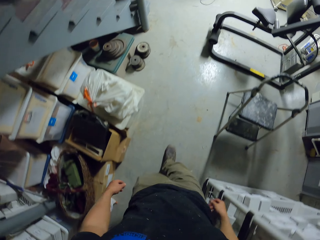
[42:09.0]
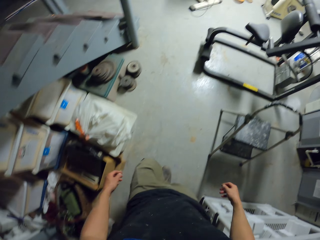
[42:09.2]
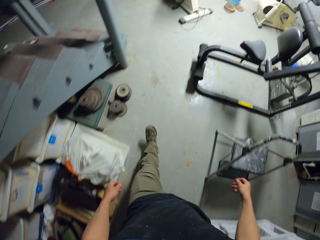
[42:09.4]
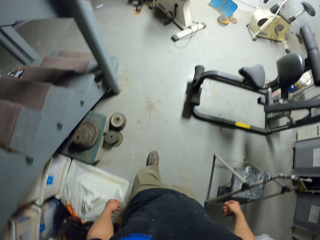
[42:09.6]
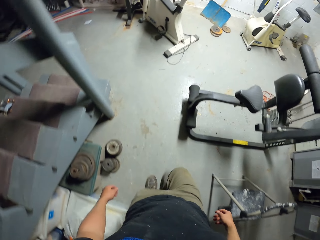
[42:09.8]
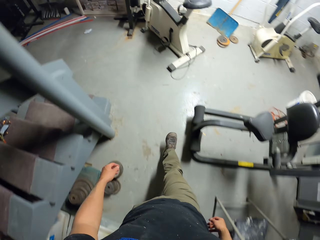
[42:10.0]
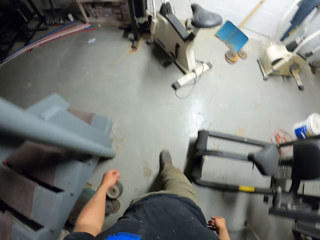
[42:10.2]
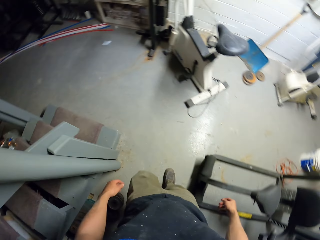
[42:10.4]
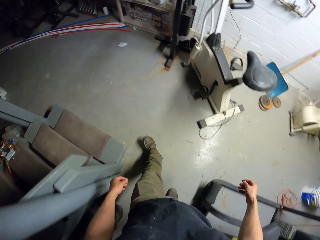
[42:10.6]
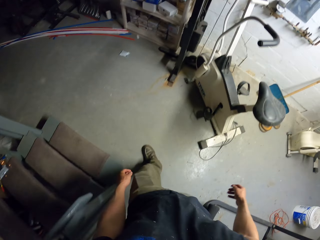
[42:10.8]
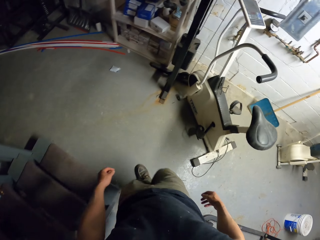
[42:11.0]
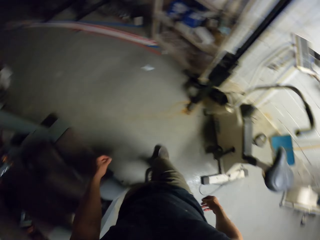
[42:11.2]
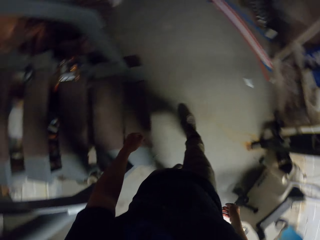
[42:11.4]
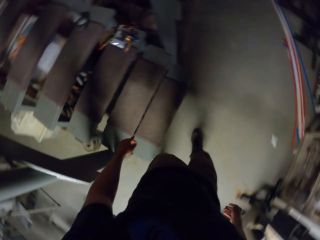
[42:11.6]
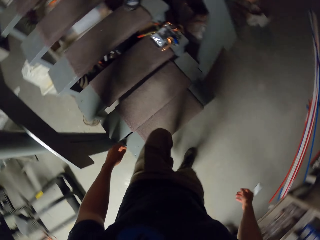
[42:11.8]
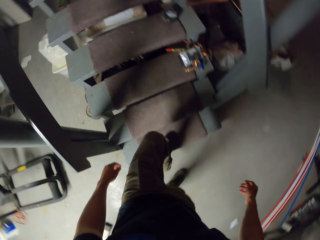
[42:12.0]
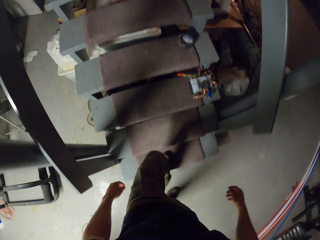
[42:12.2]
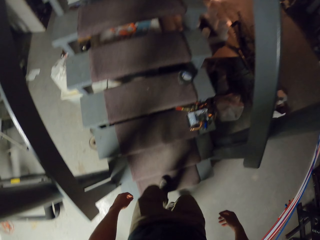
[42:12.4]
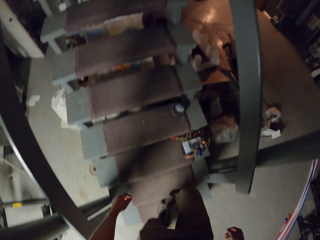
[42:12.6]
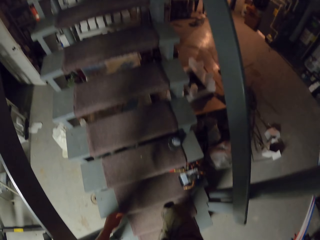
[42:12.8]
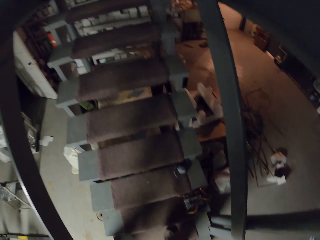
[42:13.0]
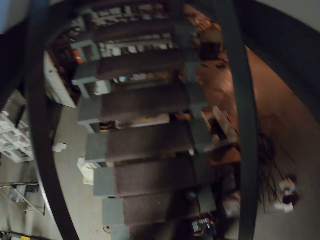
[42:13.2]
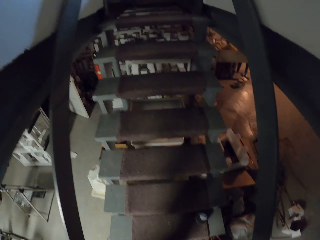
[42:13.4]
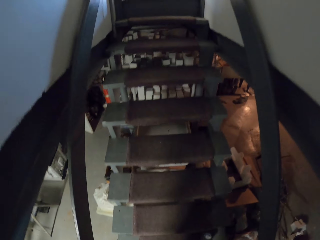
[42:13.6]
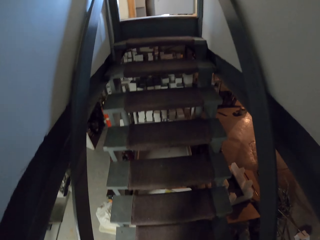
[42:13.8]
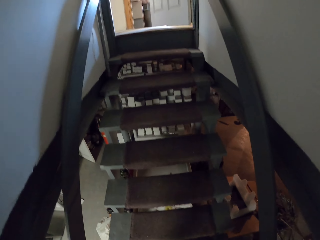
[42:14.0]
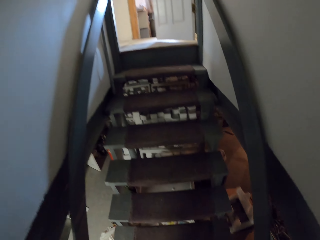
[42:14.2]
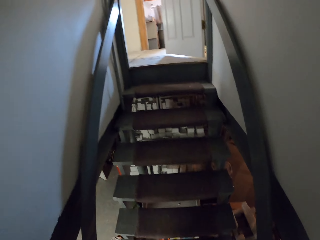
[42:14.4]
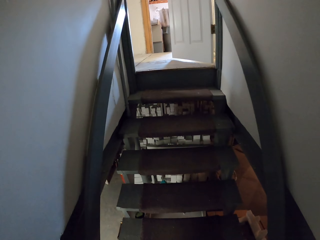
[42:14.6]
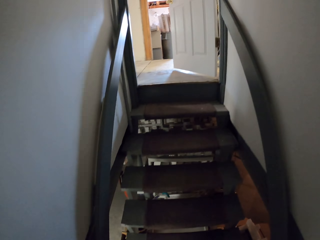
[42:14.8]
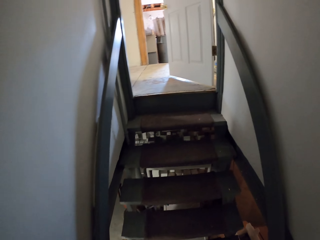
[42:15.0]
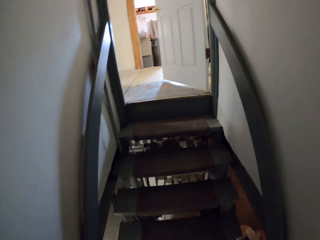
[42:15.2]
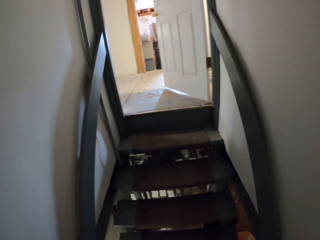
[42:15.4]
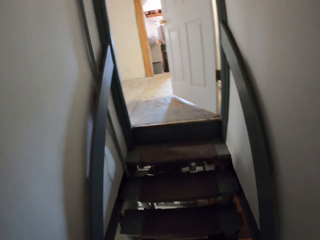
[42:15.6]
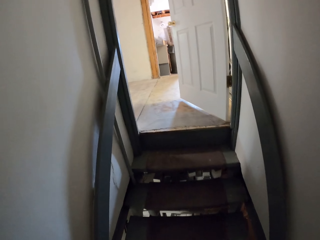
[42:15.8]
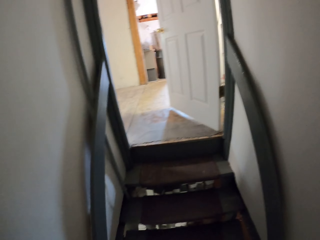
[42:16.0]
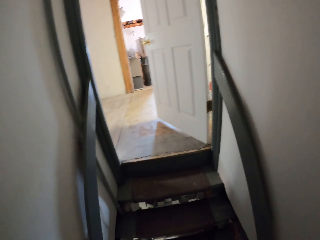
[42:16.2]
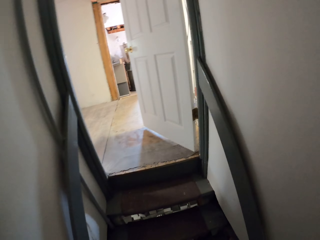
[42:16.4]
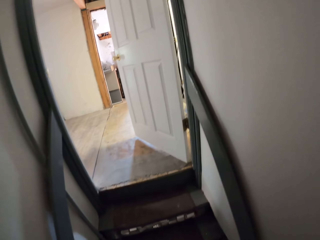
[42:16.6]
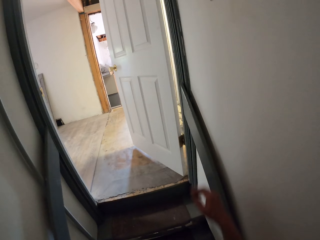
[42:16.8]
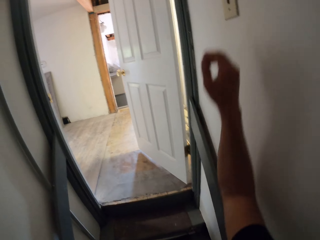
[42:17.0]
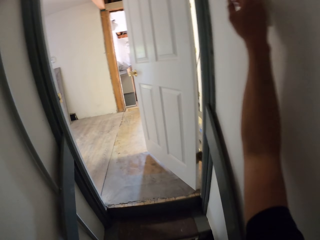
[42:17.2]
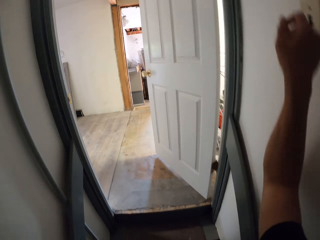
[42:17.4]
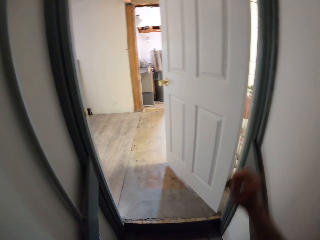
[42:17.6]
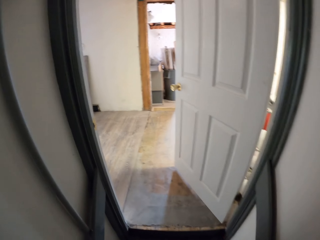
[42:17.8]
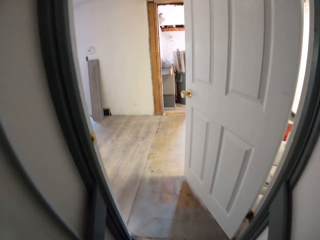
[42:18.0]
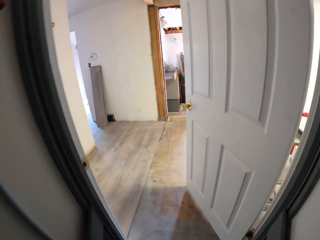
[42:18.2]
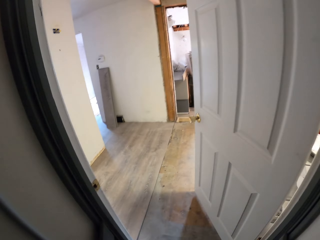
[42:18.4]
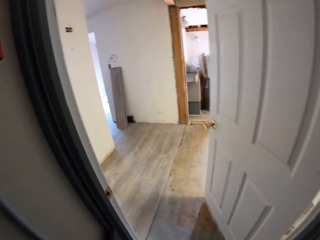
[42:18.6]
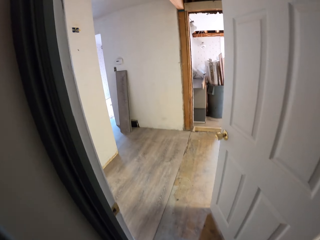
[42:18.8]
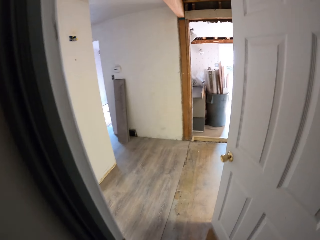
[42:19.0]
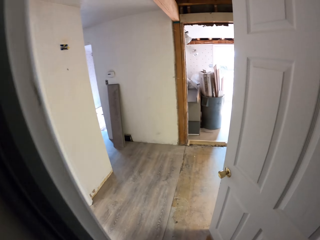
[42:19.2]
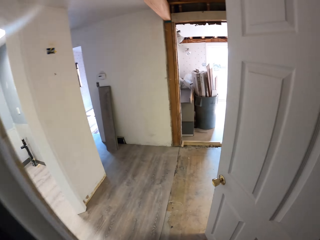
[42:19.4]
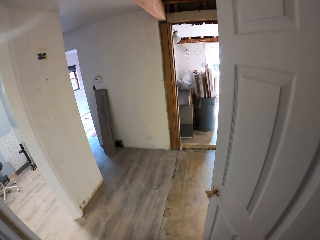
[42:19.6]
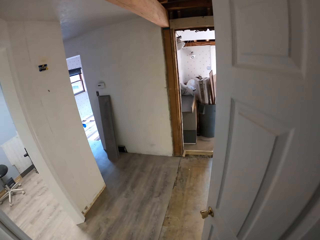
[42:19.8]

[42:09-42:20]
The camera wearer turns the light off.

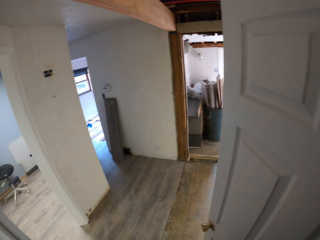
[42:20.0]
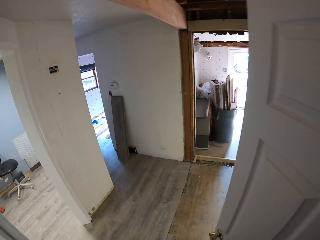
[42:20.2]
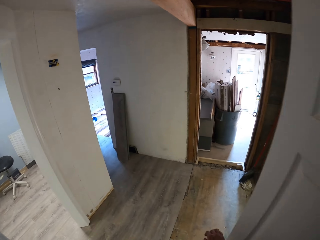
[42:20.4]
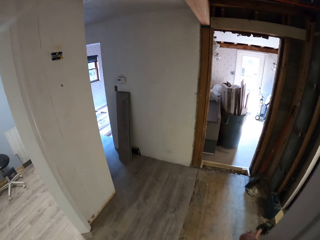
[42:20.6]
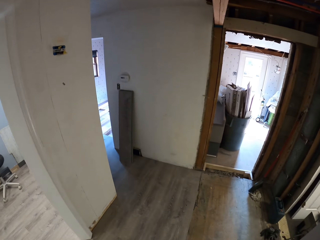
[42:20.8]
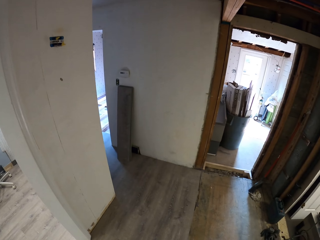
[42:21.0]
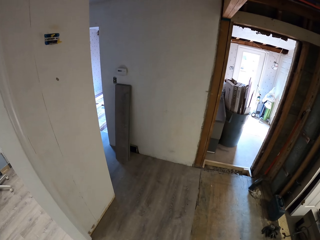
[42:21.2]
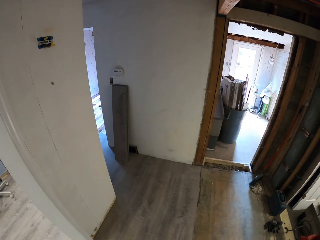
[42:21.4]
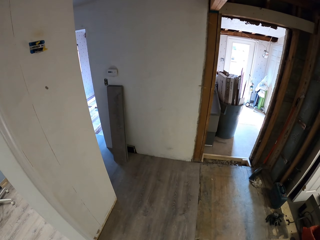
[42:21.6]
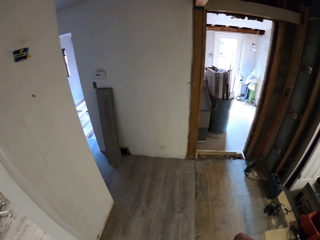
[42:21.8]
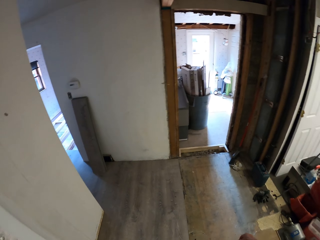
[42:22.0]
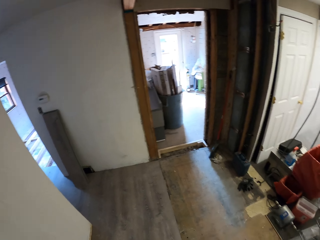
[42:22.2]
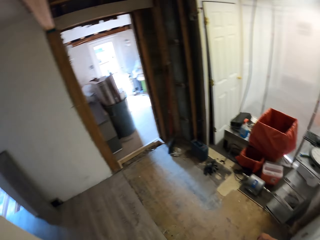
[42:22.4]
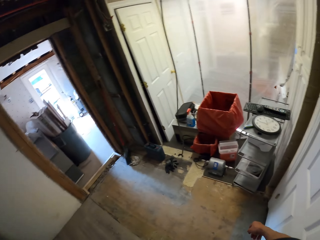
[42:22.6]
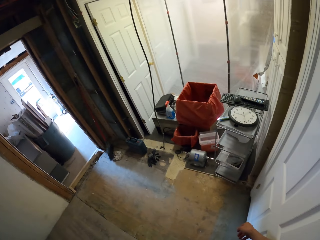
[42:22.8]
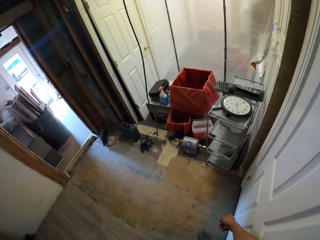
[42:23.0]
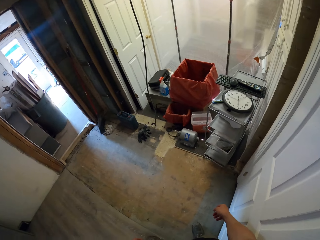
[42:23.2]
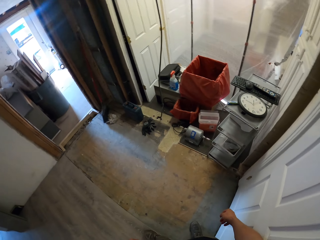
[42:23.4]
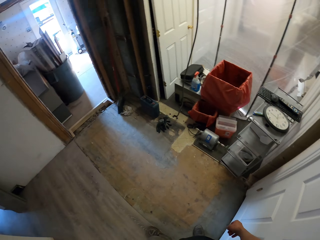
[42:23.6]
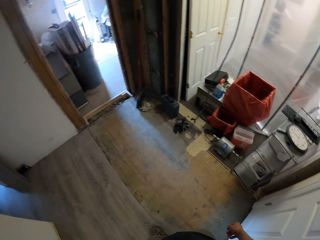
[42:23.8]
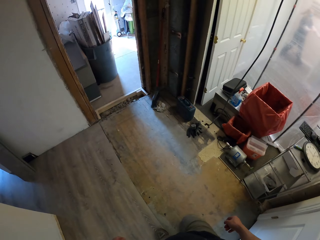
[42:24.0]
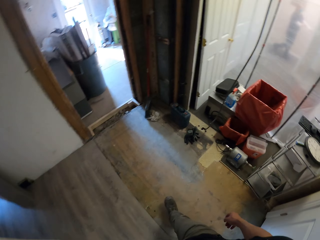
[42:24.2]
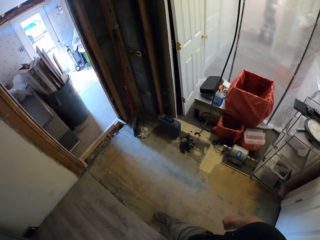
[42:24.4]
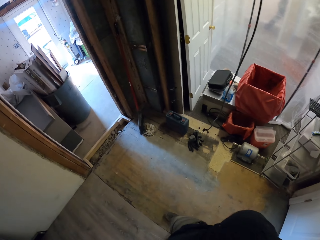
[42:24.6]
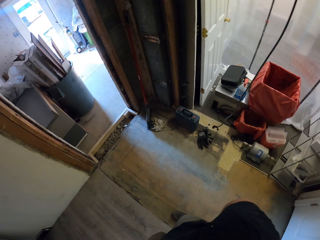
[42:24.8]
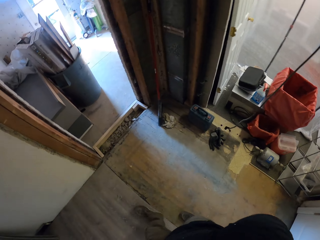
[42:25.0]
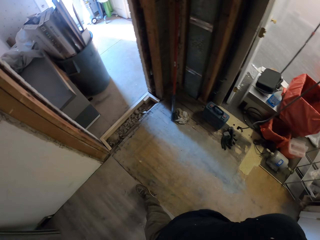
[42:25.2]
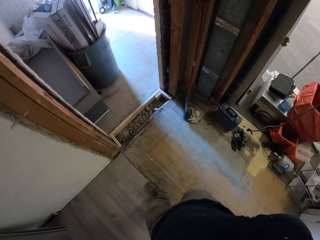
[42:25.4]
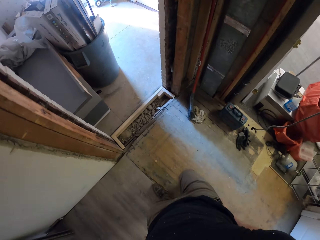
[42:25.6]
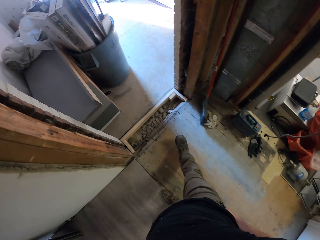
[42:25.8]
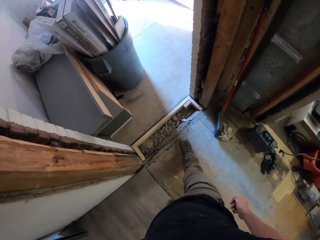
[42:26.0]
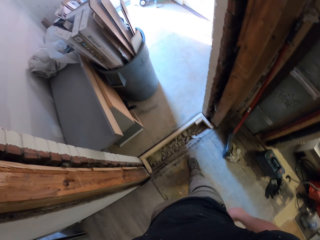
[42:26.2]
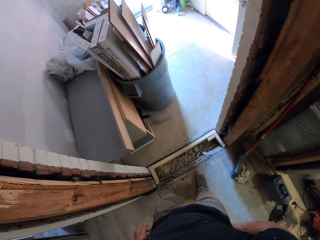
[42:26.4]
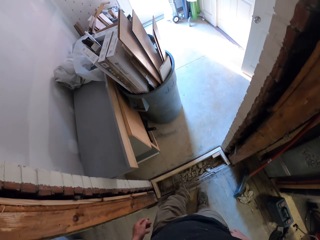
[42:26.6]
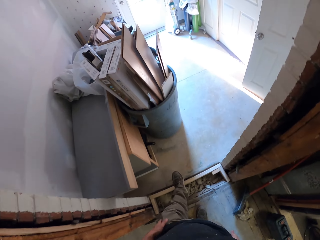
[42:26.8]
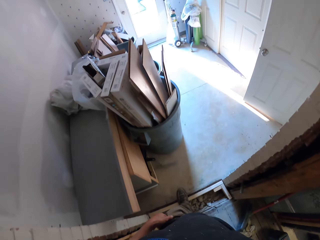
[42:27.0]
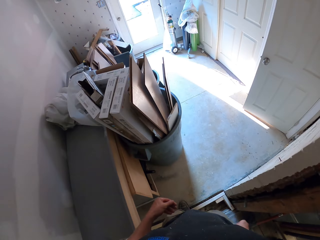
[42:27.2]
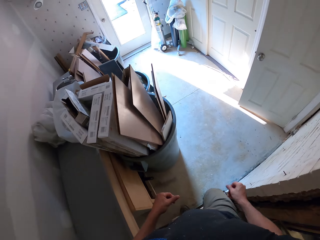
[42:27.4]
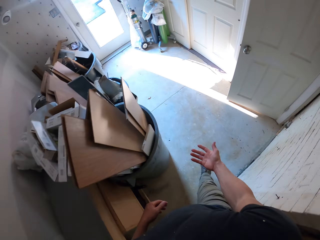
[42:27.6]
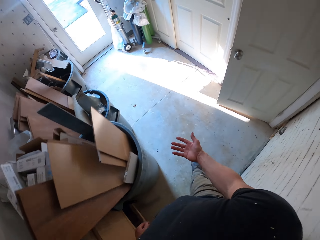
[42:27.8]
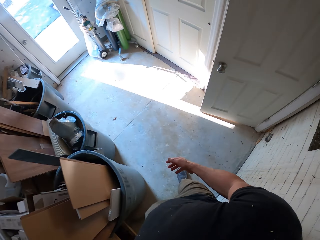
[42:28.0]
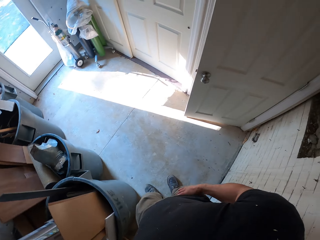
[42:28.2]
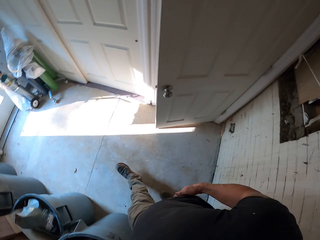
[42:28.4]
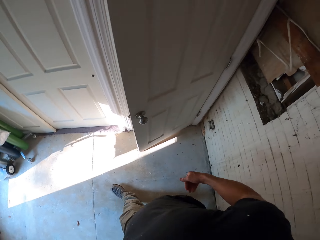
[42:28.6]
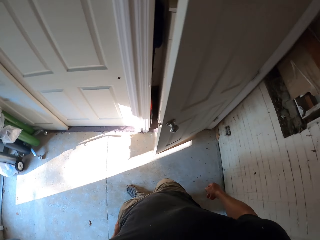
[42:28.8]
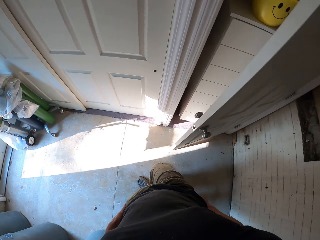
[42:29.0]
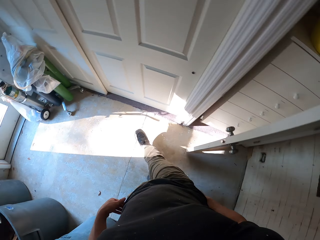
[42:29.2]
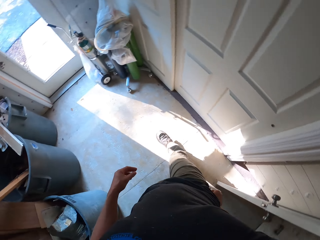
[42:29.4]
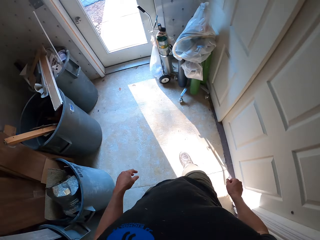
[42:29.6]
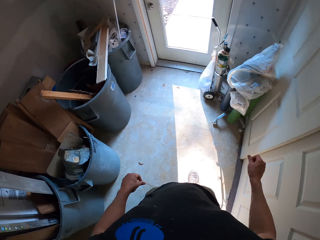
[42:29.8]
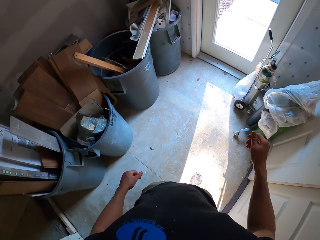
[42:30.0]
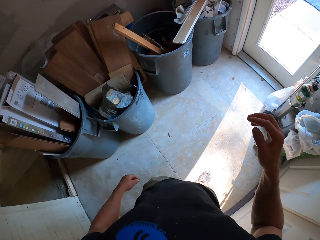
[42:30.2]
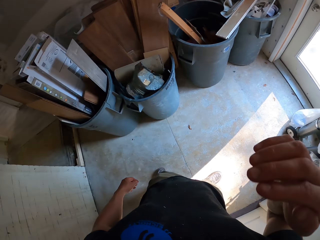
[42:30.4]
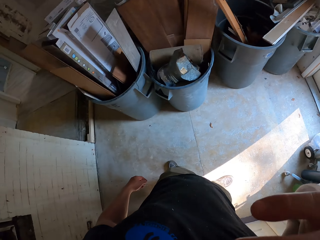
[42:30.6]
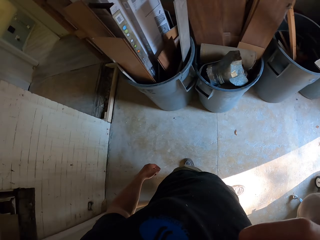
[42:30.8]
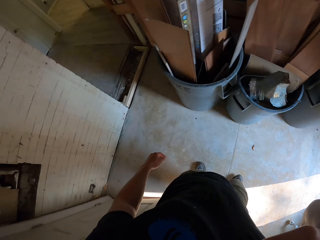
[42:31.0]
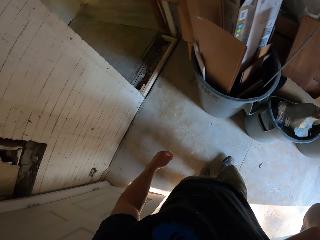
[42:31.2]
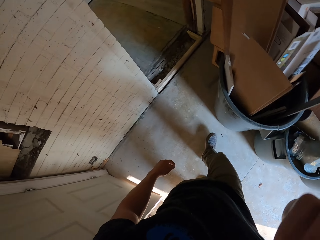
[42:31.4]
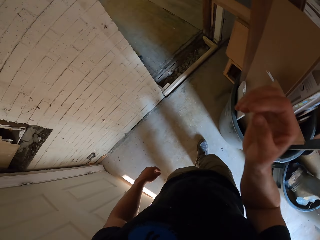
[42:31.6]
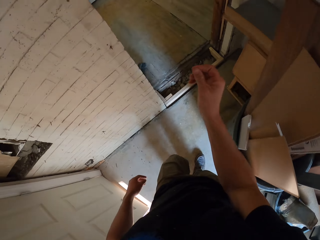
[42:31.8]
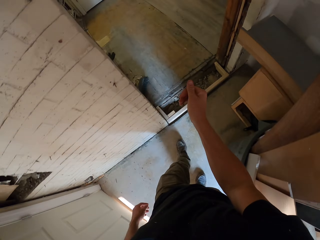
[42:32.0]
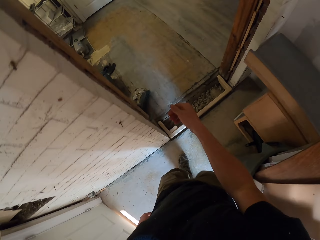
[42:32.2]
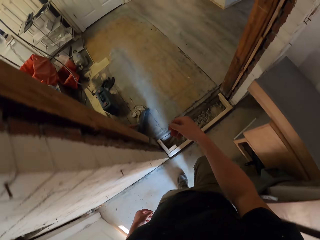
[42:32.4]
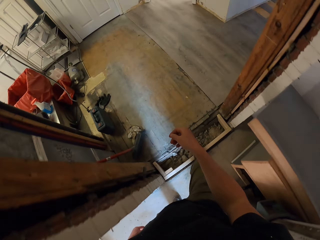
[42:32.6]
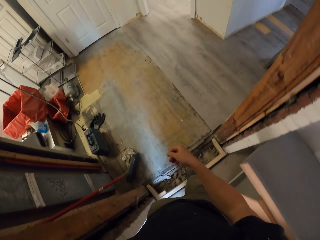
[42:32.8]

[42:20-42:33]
The camera wearer looks around, walks in the house, and wipes a hand. They fix a camera. They lift up a hand.
